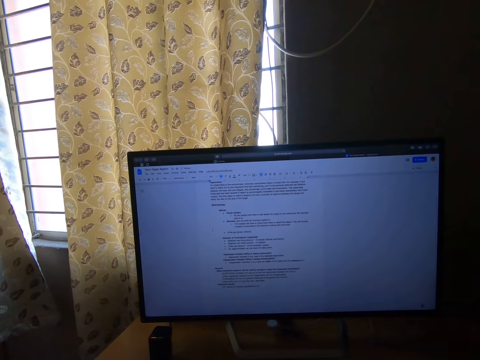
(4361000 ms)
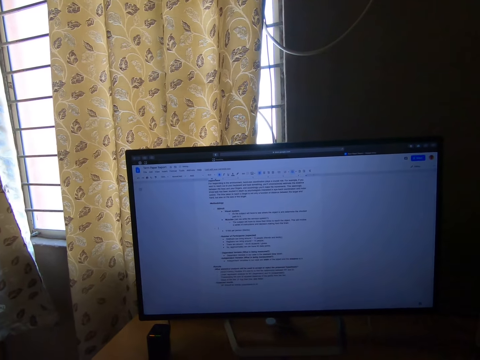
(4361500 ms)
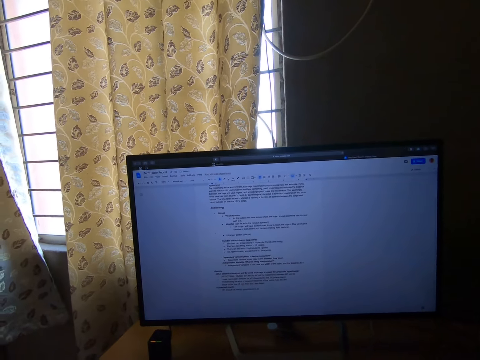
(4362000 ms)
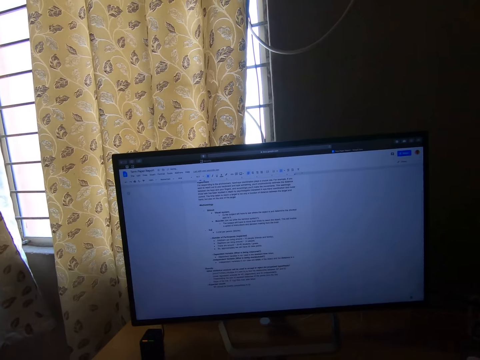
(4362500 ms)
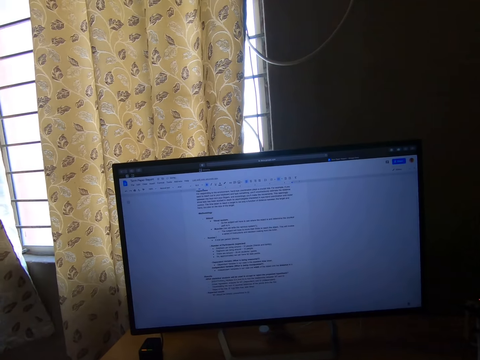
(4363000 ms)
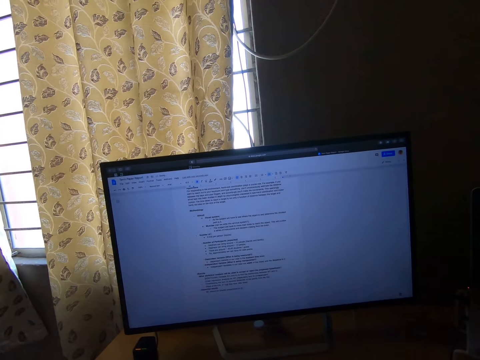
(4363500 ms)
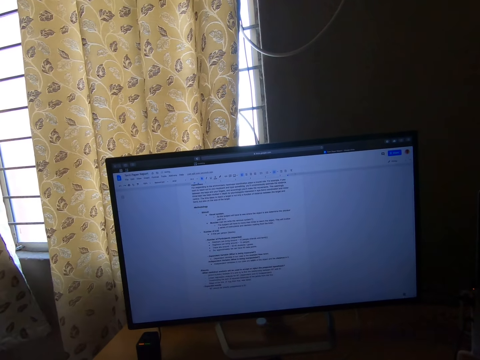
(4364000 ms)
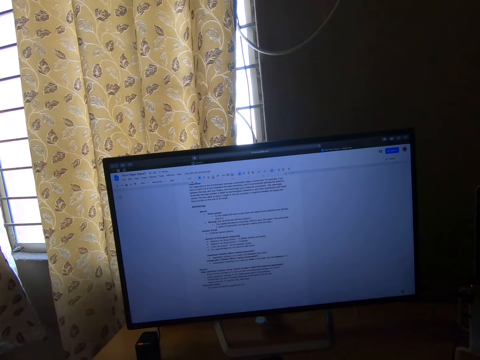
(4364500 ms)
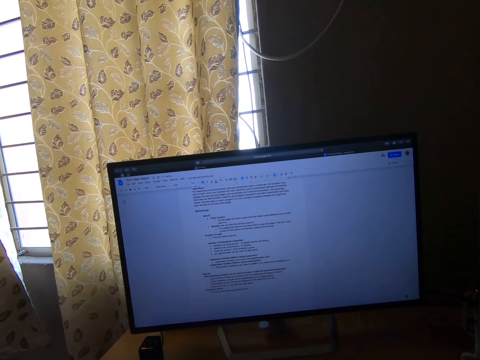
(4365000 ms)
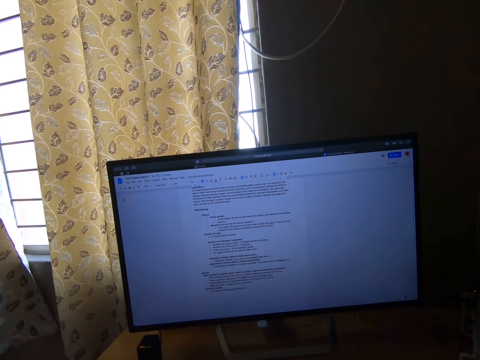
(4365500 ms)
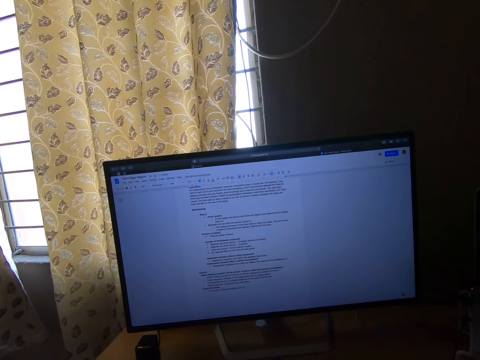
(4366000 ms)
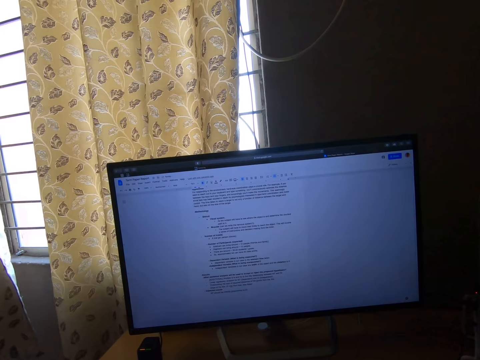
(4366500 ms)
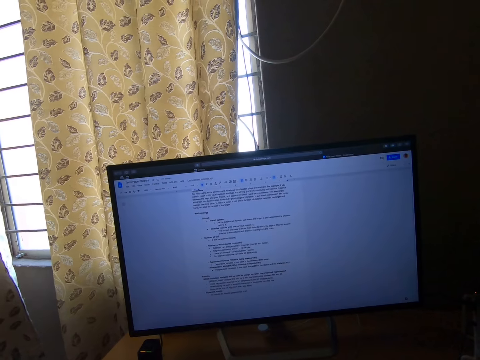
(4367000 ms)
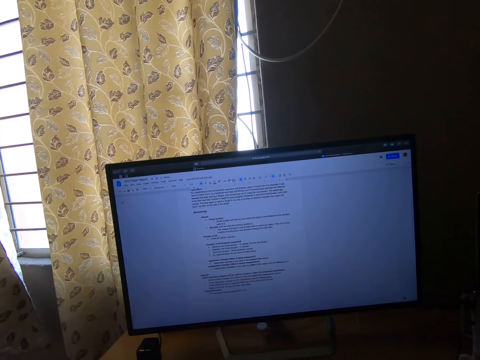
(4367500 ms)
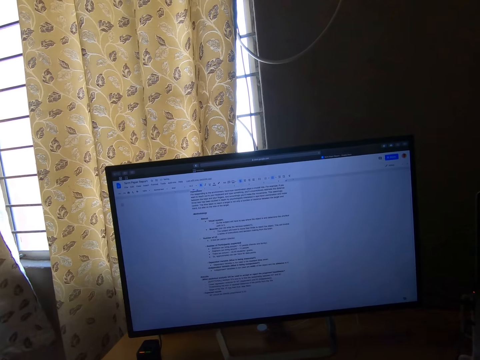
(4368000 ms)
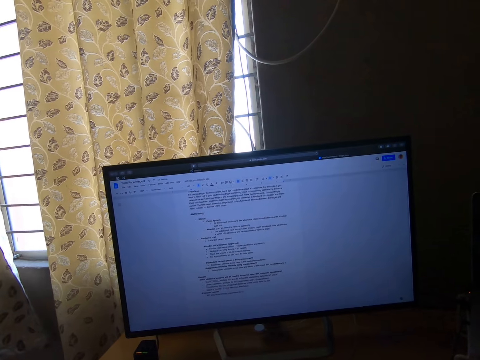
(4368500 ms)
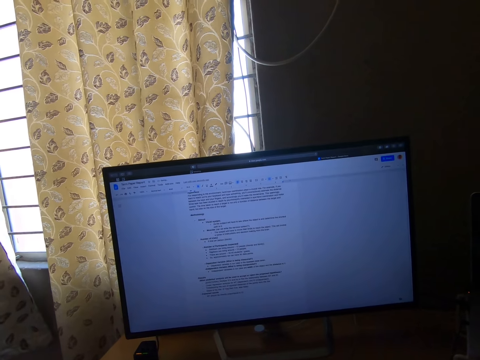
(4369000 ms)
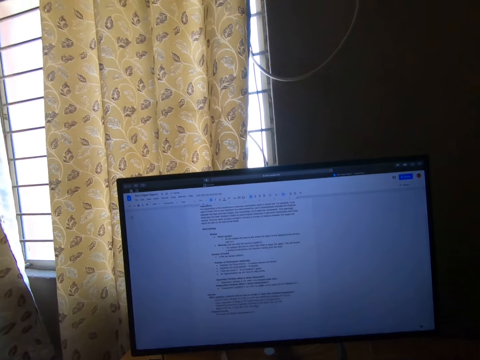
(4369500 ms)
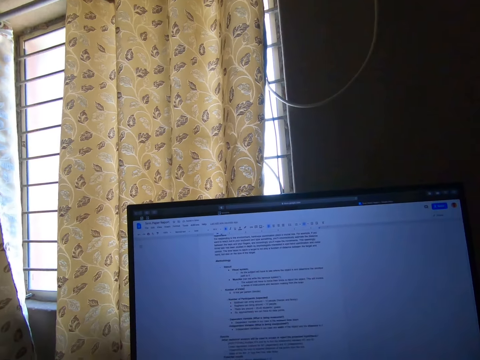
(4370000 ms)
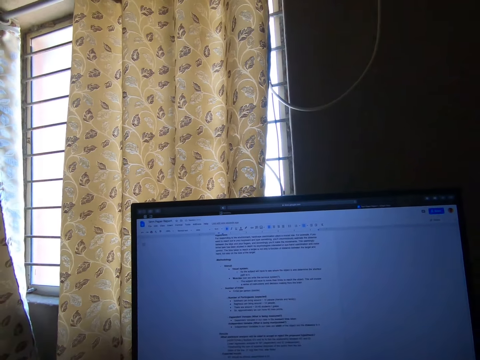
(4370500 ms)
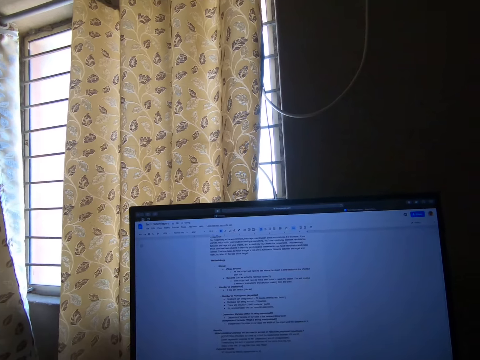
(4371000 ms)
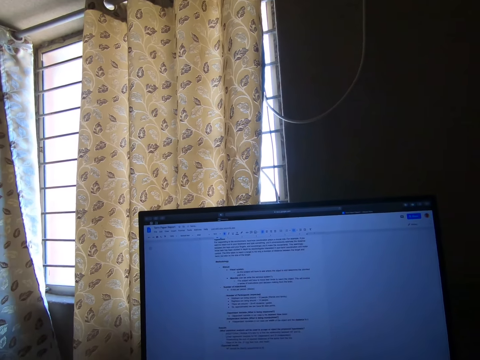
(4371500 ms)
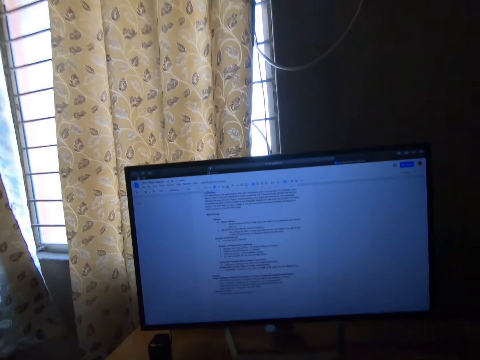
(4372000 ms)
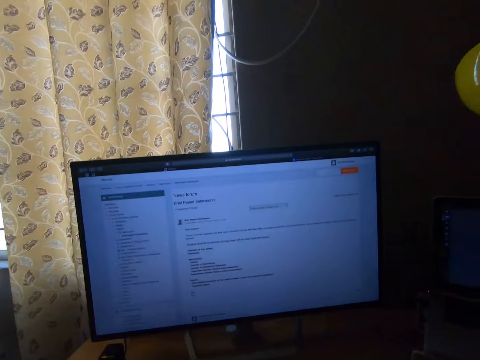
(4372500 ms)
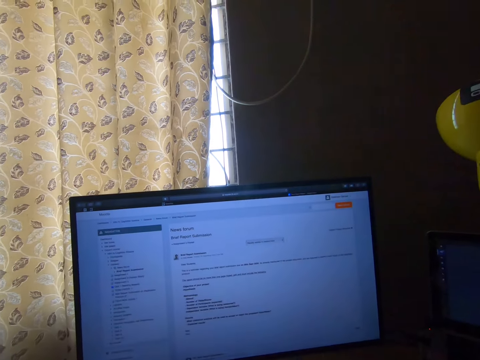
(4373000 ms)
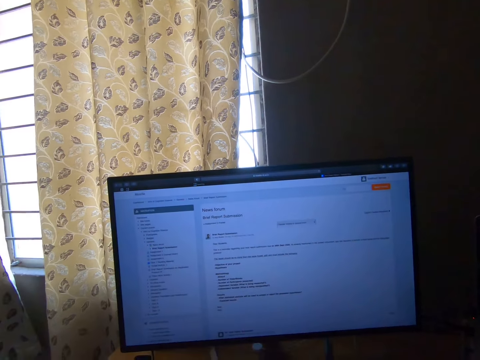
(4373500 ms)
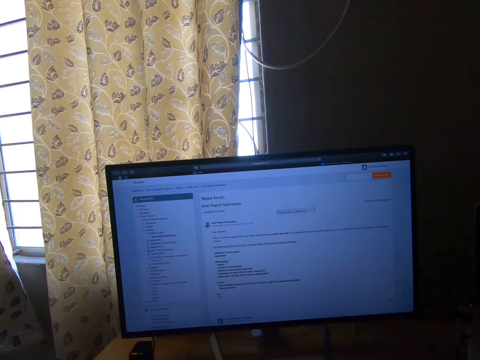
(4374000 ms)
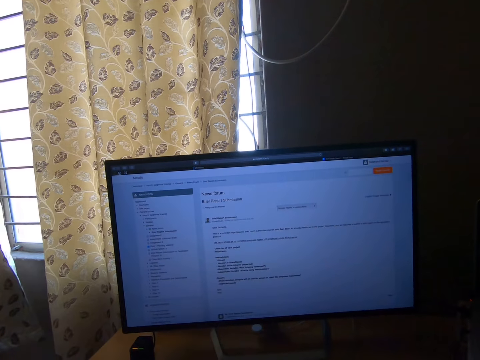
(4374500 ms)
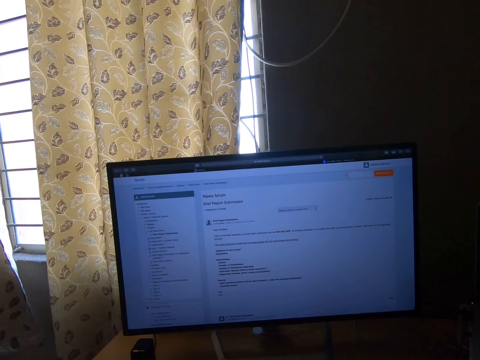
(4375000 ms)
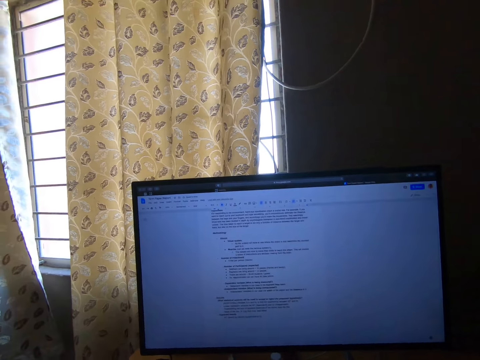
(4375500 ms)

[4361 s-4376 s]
The camera wearer types with the keyboard. They scroll the computer.

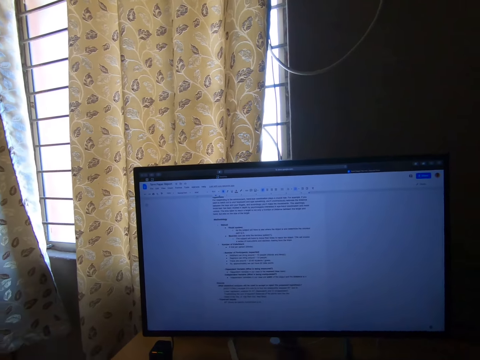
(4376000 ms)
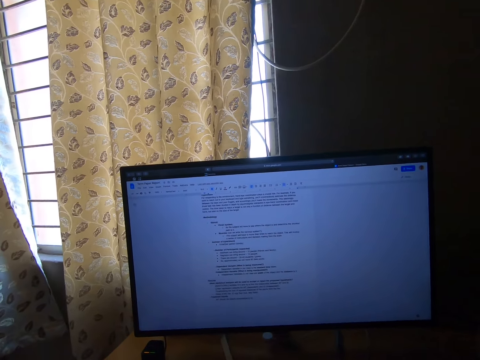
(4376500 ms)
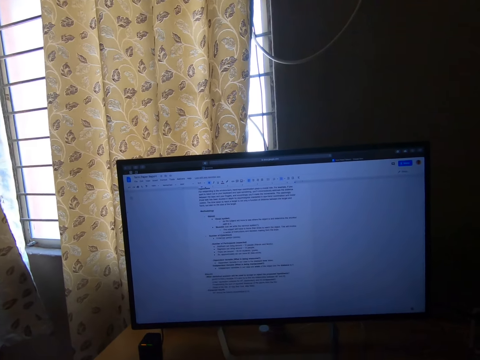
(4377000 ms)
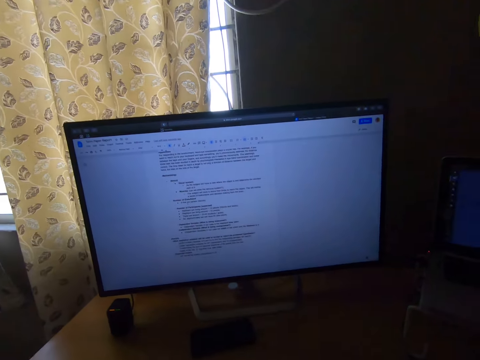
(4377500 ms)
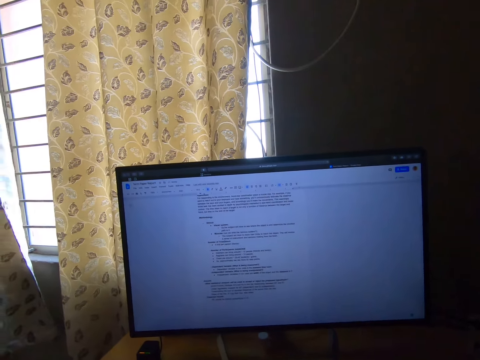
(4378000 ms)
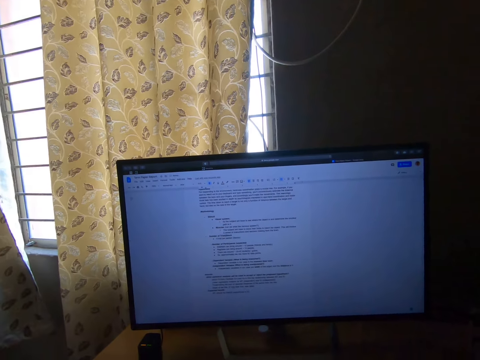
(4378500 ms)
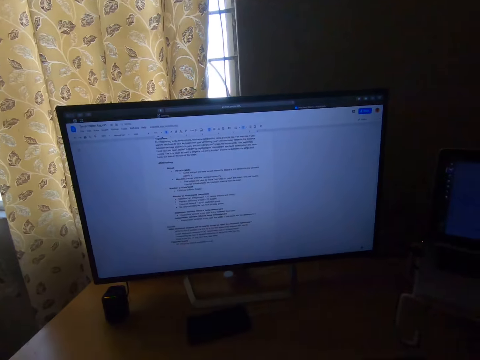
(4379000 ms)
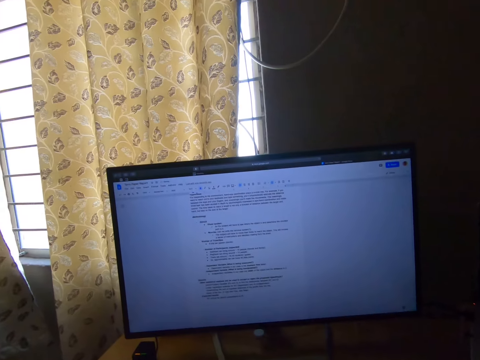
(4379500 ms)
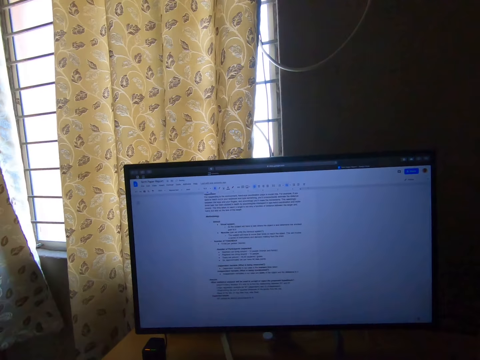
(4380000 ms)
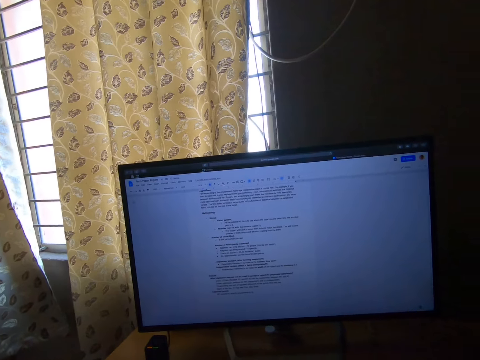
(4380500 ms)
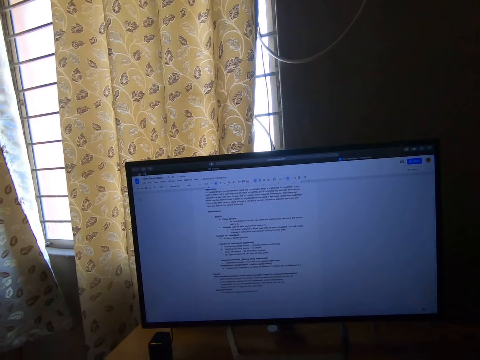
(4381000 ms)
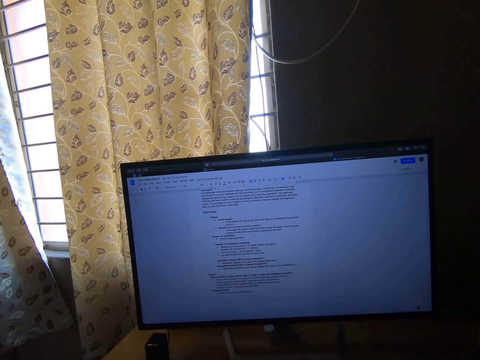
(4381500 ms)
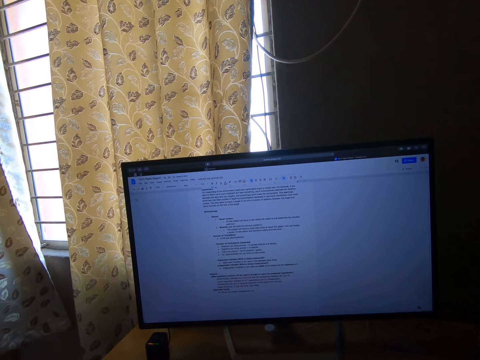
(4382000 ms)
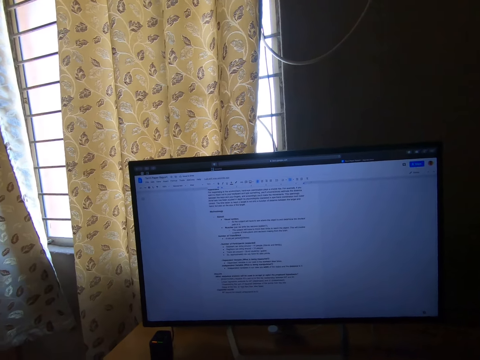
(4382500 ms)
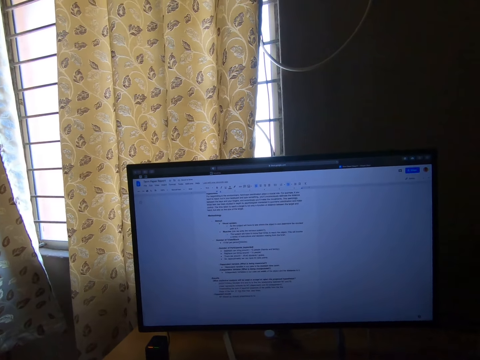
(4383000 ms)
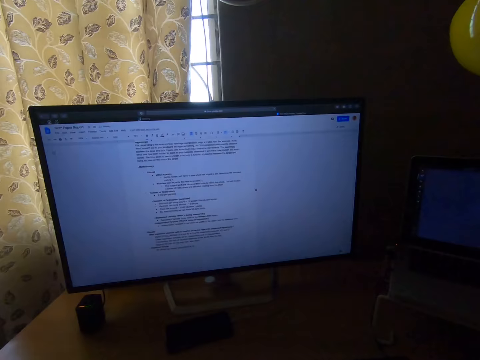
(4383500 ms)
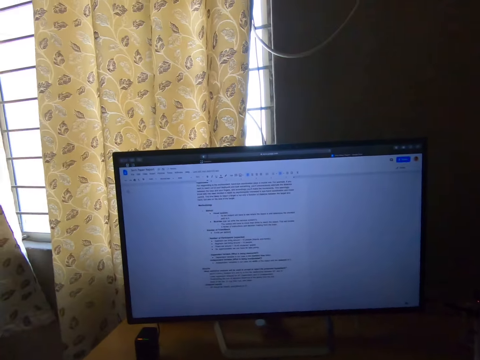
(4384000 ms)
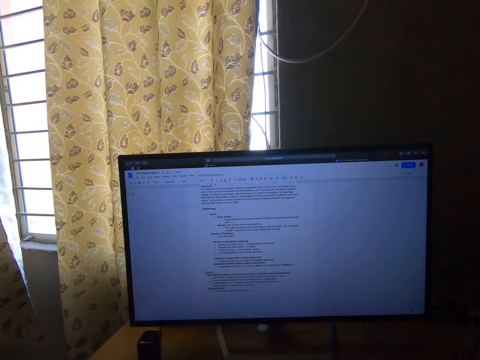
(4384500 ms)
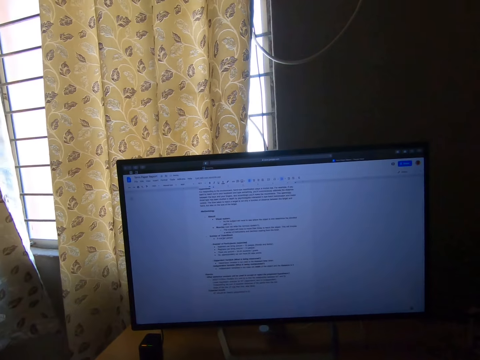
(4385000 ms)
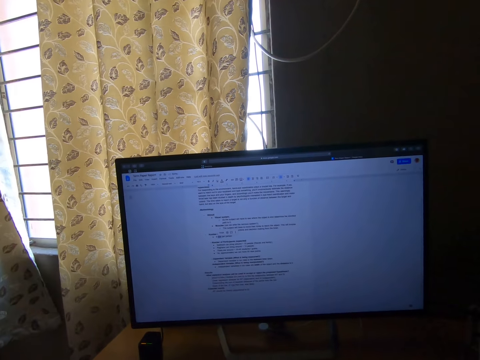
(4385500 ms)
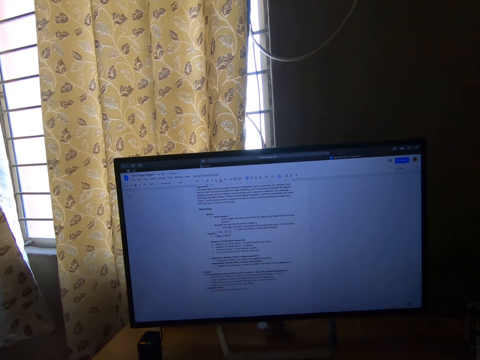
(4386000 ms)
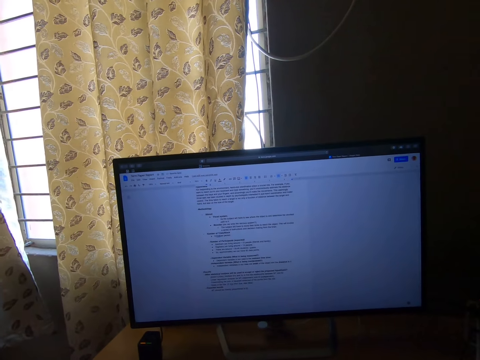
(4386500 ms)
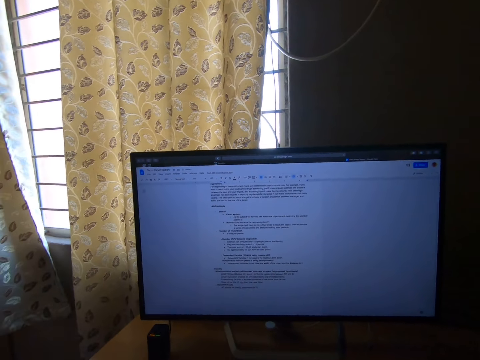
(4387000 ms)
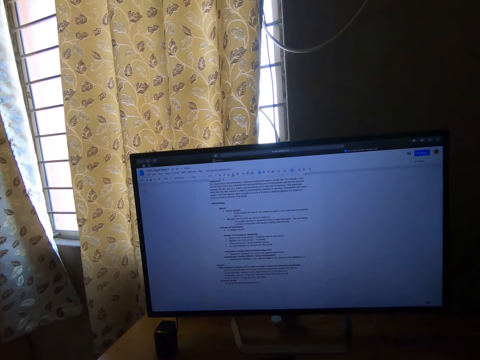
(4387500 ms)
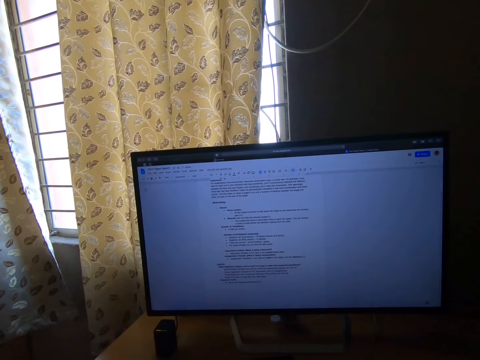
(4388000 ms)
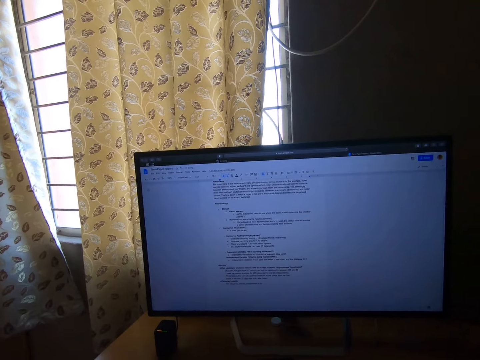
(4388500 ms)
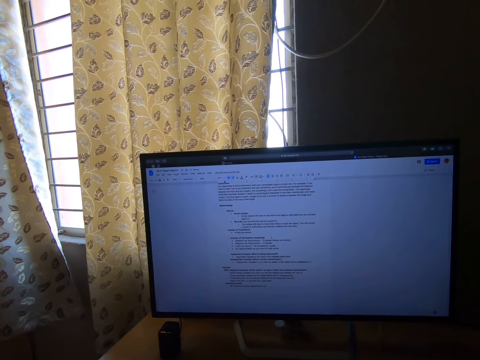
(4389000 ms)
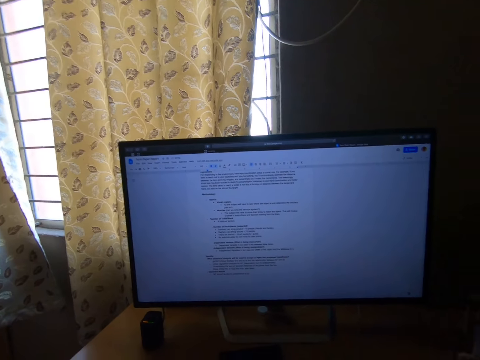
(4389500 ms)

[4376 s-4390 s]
The camera wearer reads the notes in the computer.
